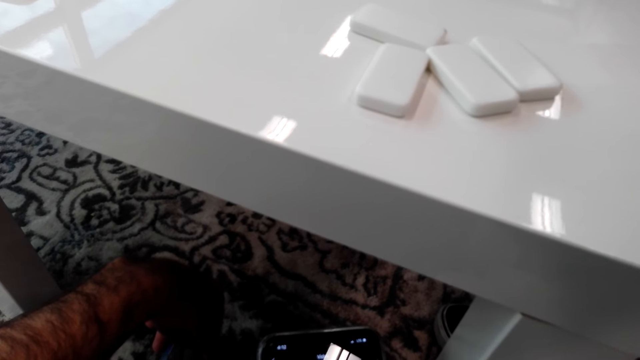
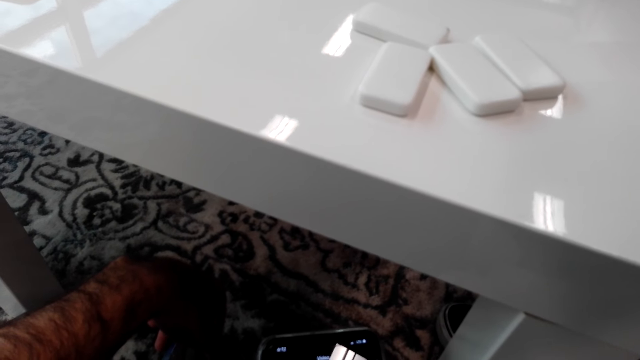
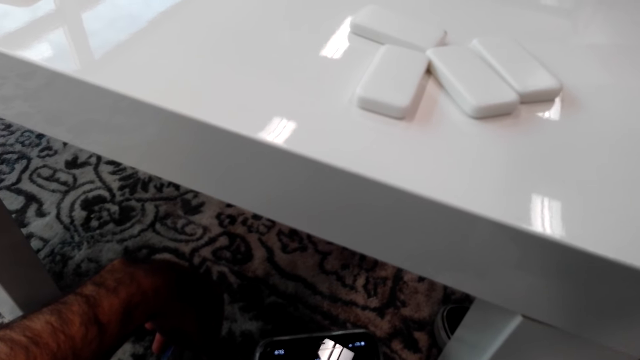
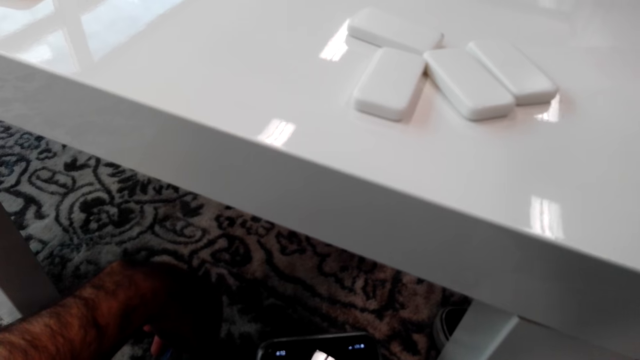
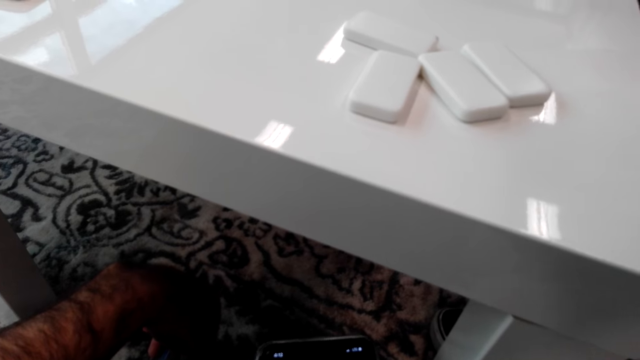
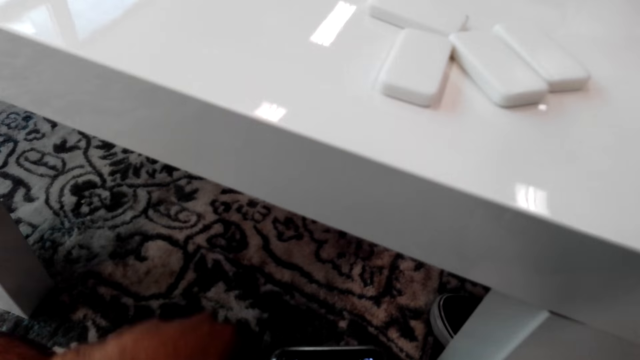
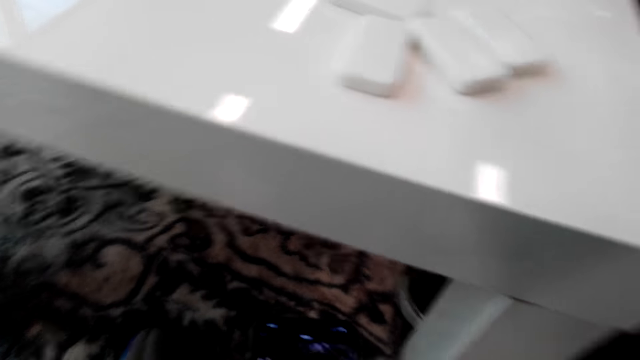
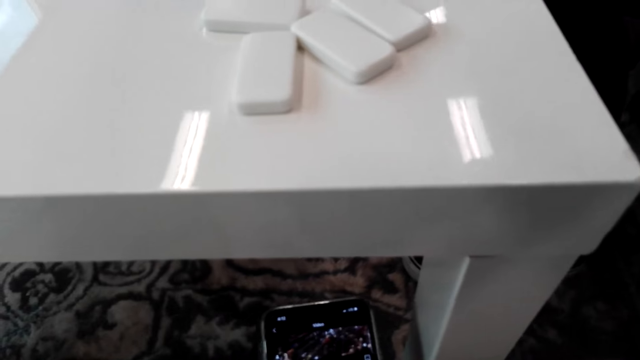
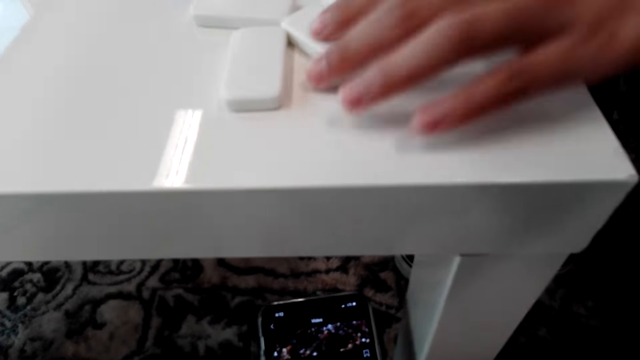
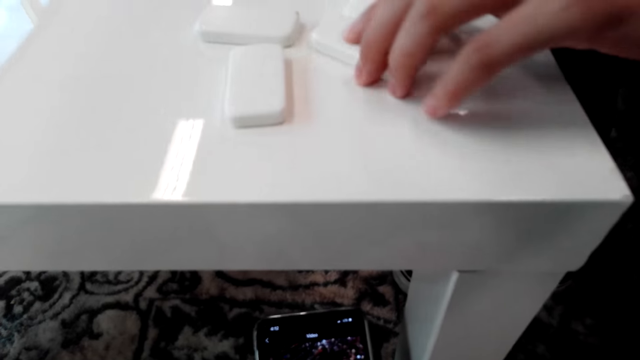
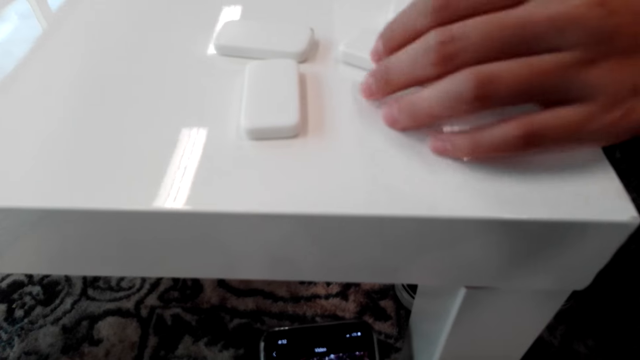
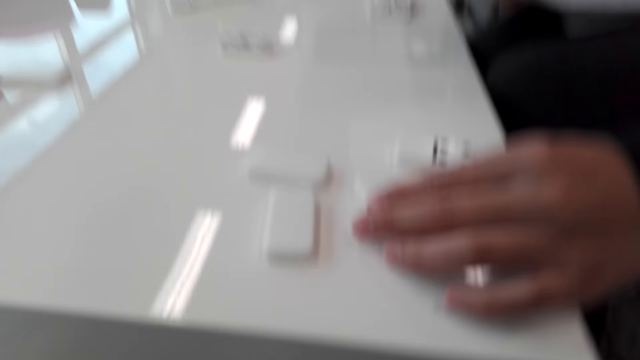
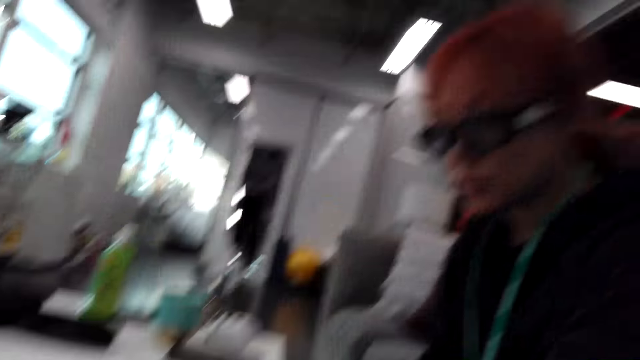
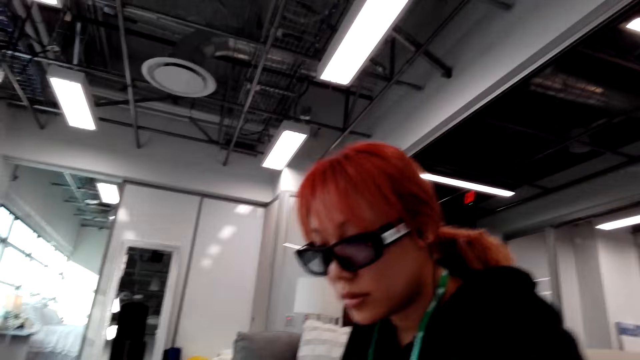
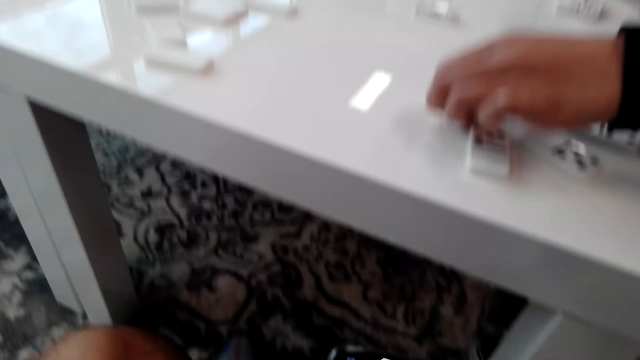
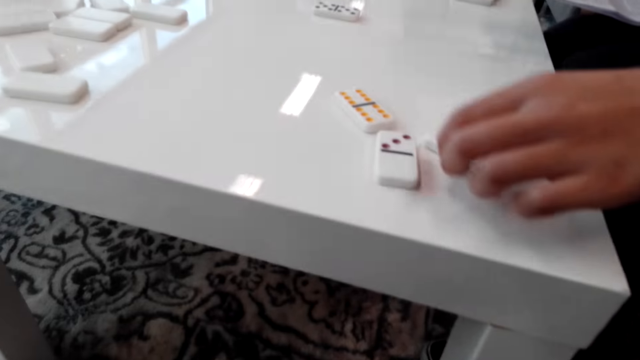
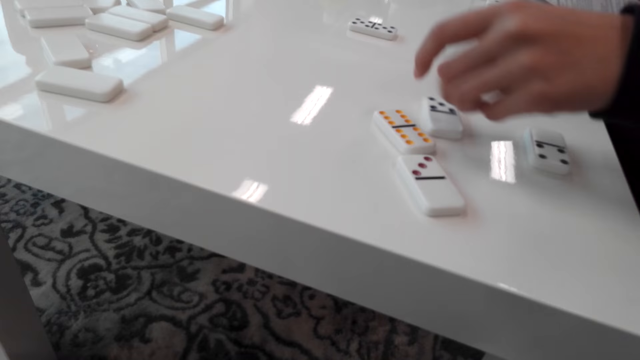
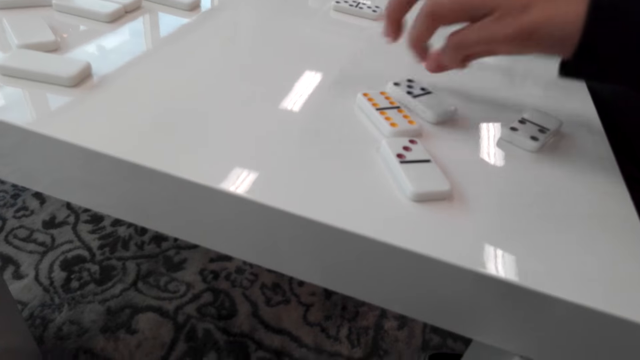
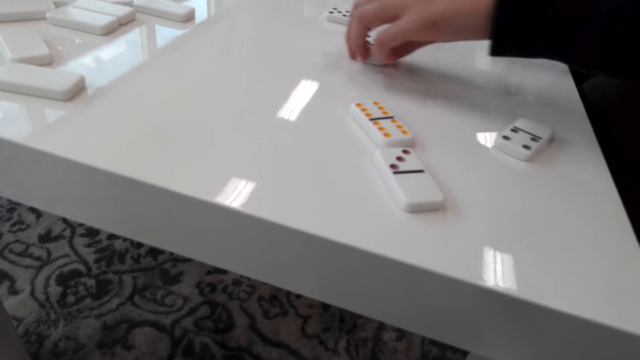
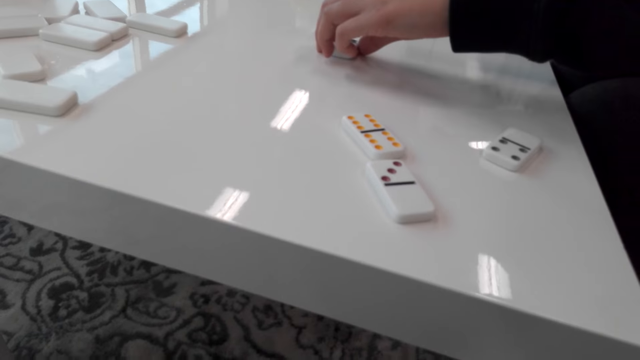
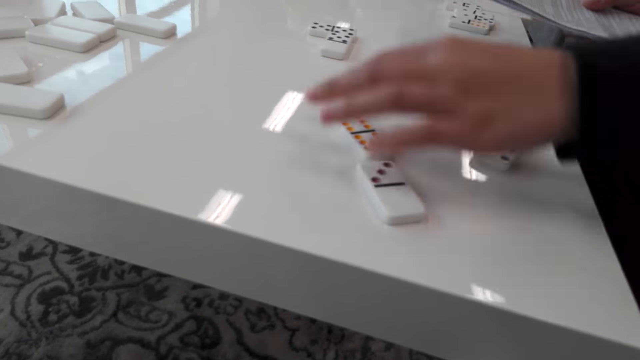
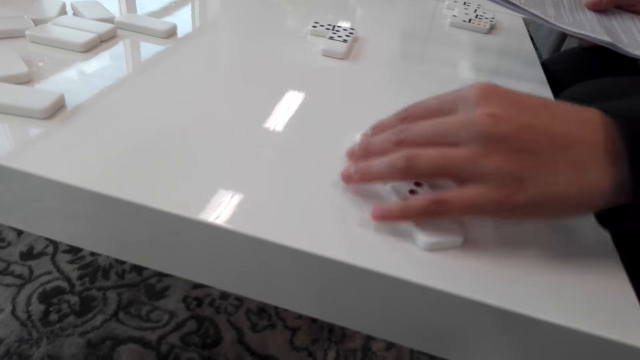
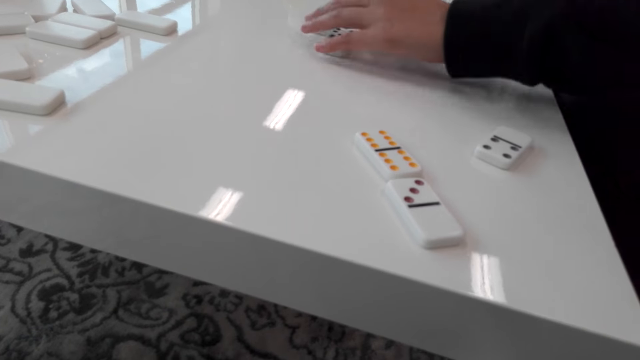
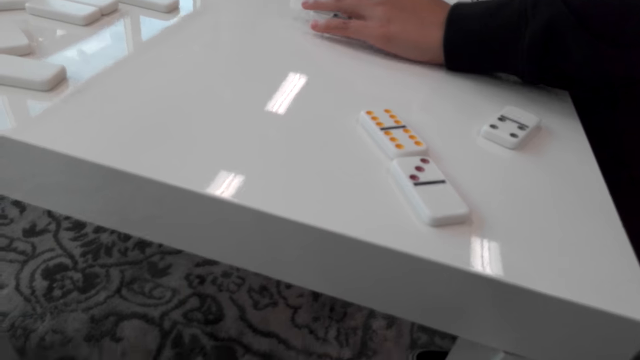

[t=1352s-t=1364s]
The camera wearer operates on a smart phone. A person nips the dice on the table. The person pushes the dominoes on the table.

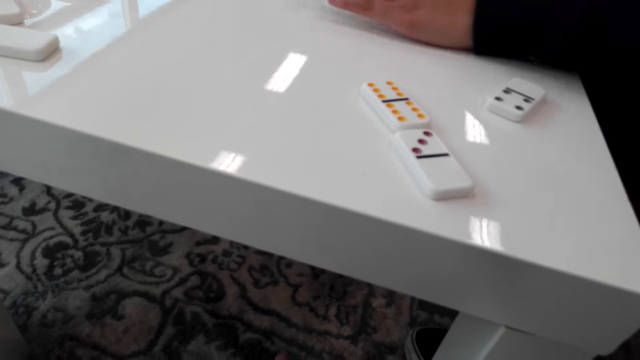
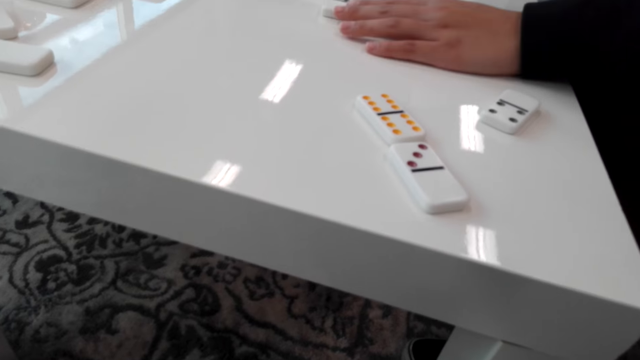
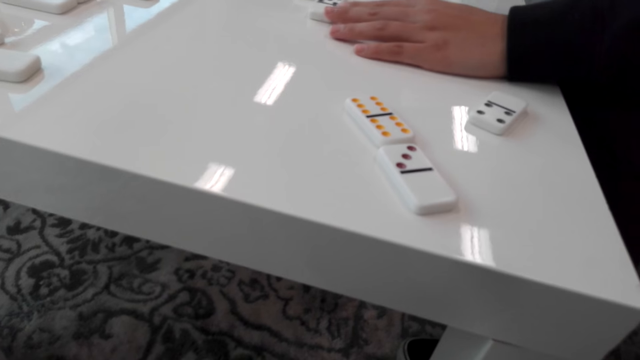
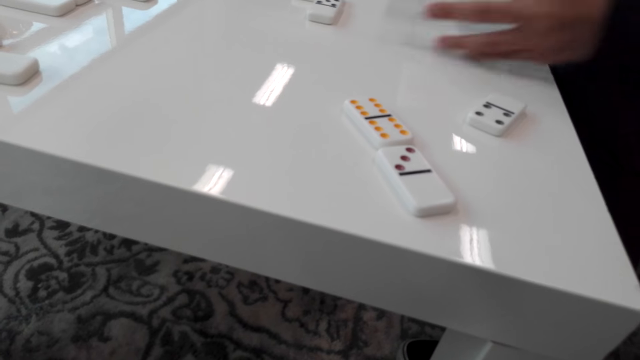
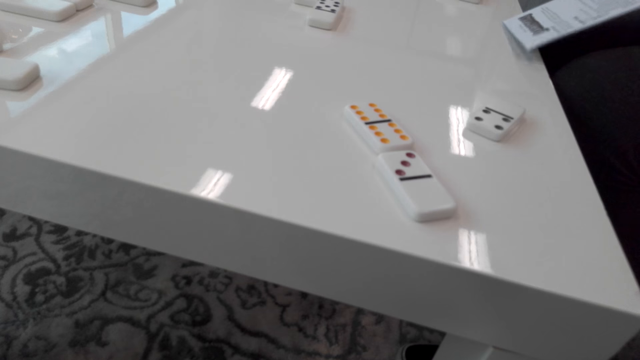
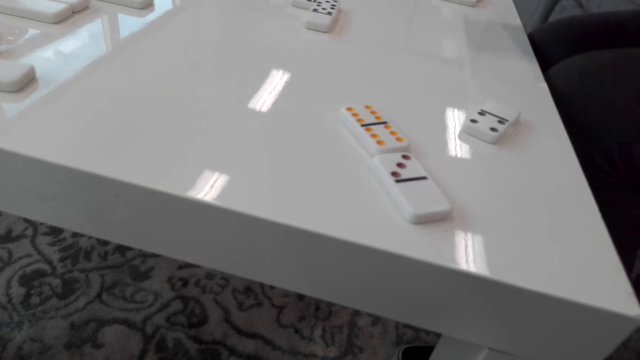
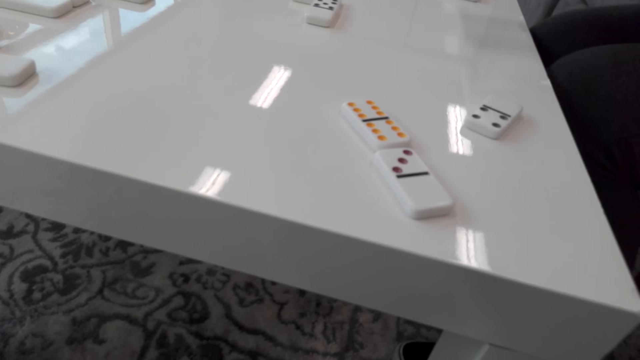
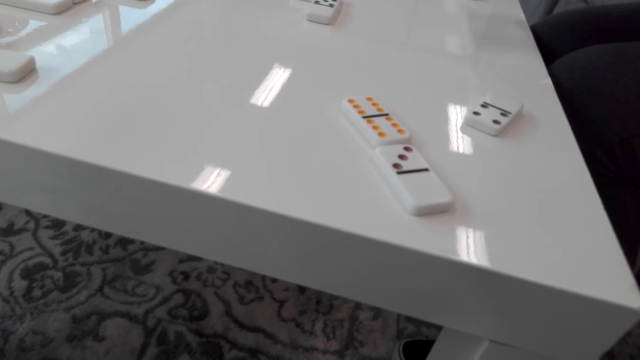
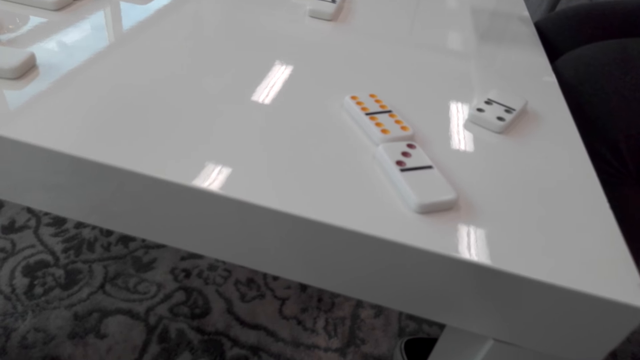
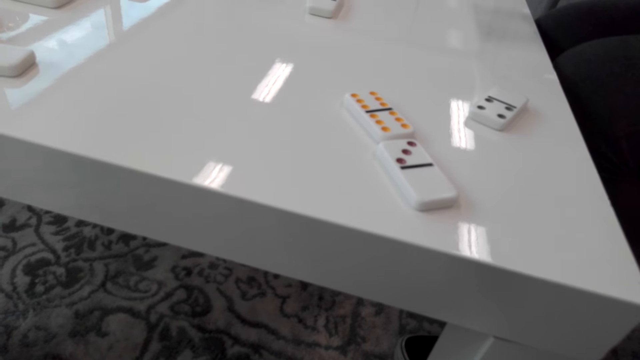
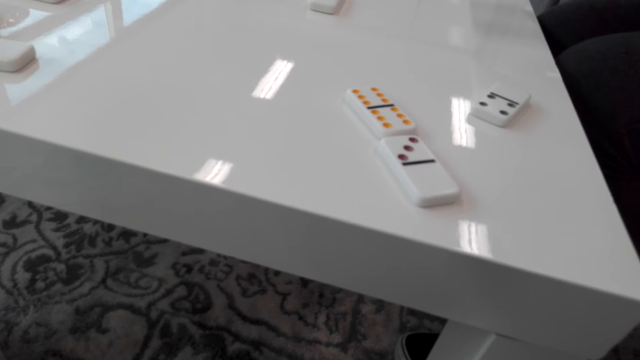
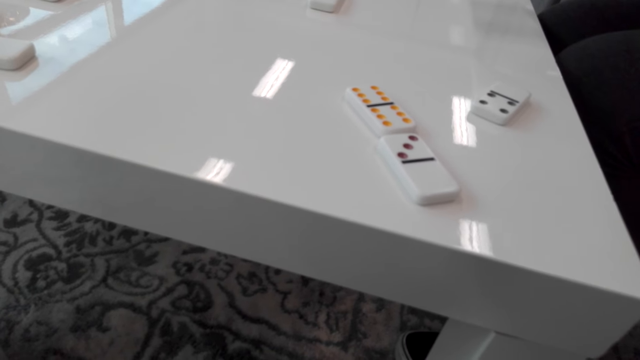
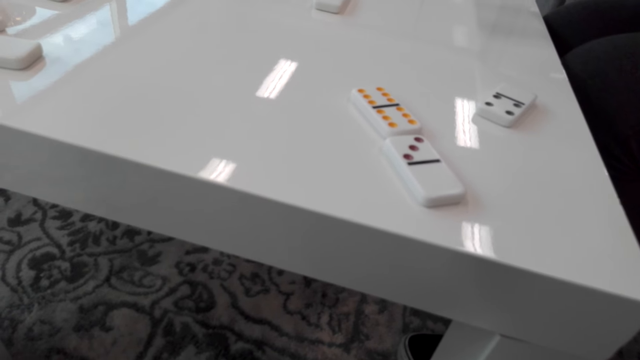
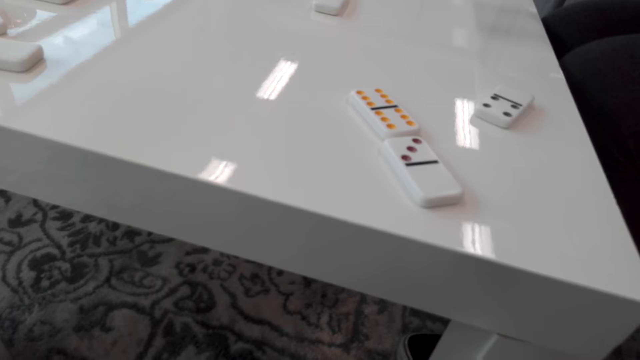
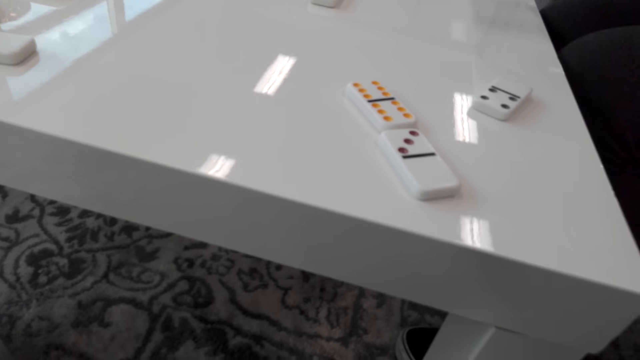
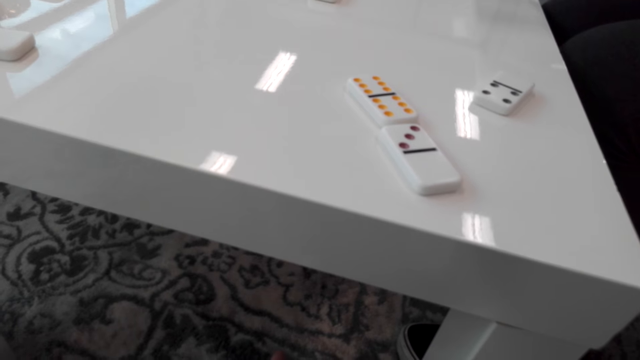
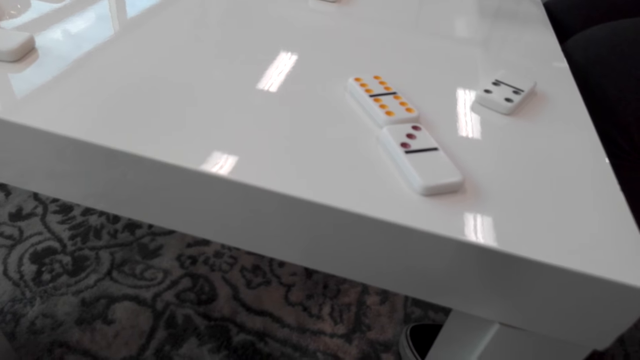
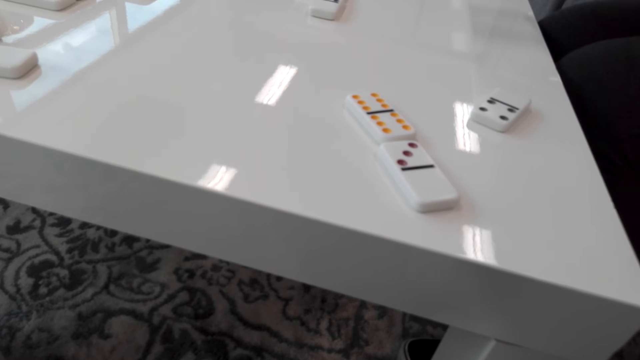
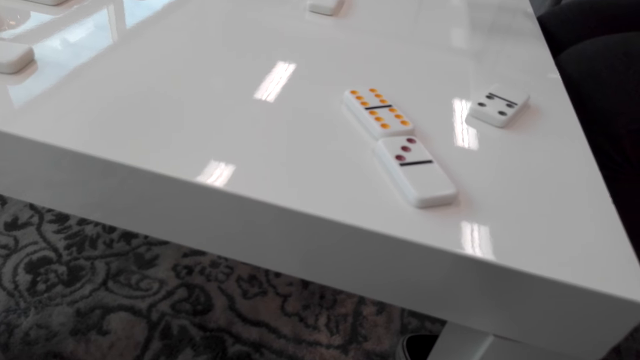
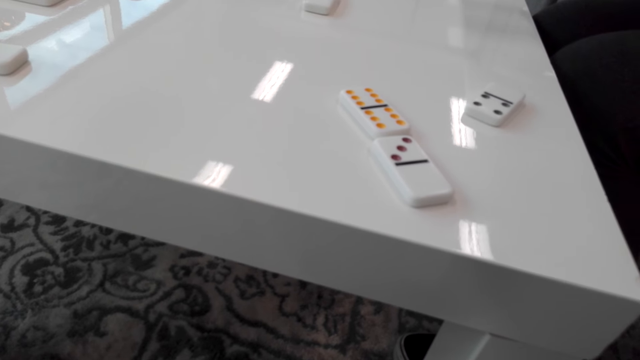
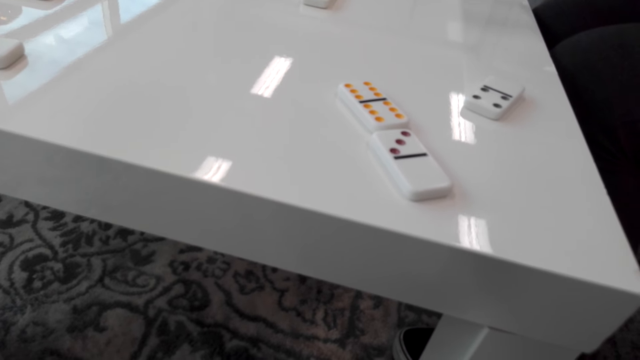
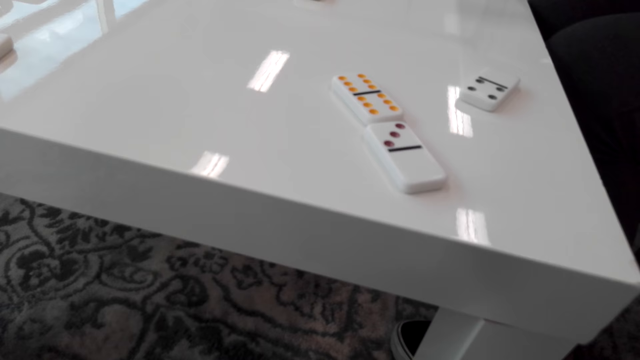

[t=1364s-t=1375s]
The camera wearer talks to a person. The person looks at the paper.
